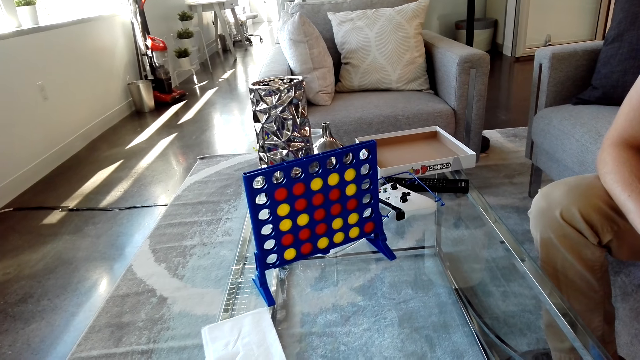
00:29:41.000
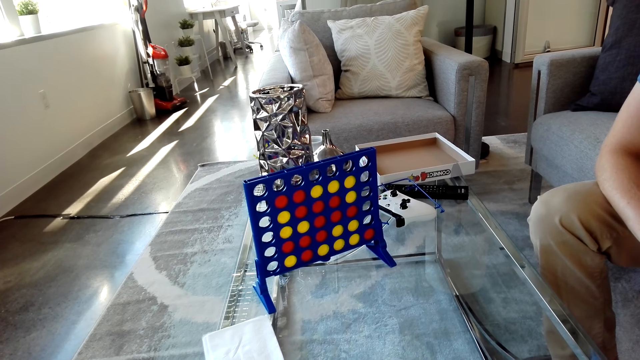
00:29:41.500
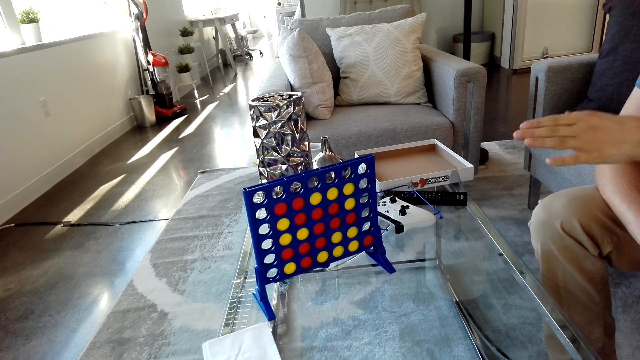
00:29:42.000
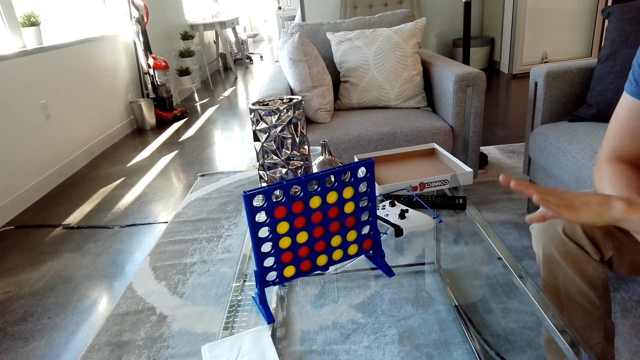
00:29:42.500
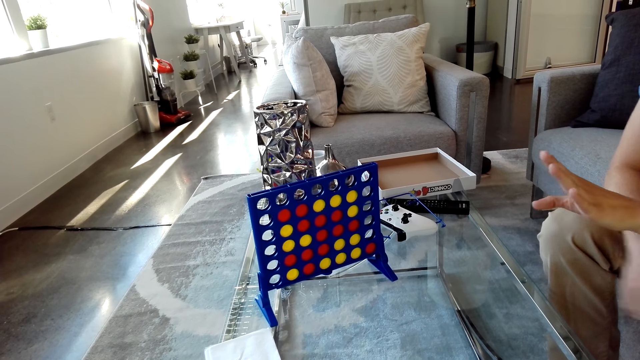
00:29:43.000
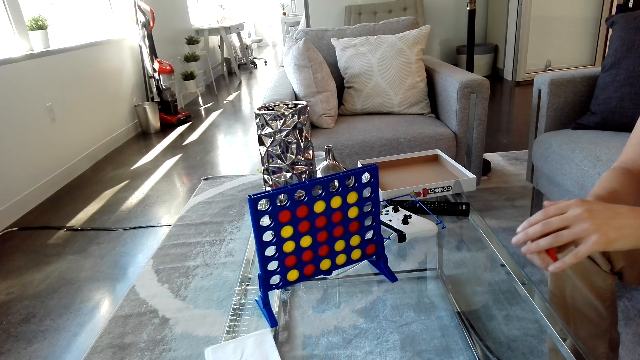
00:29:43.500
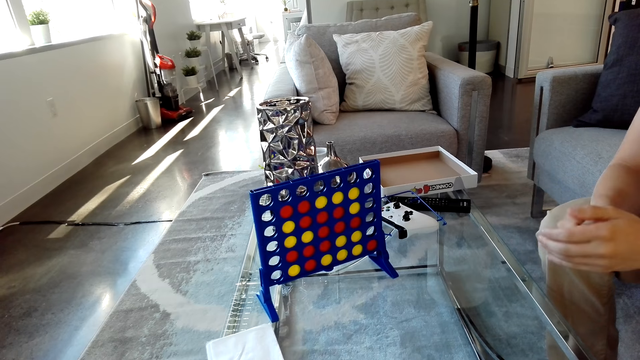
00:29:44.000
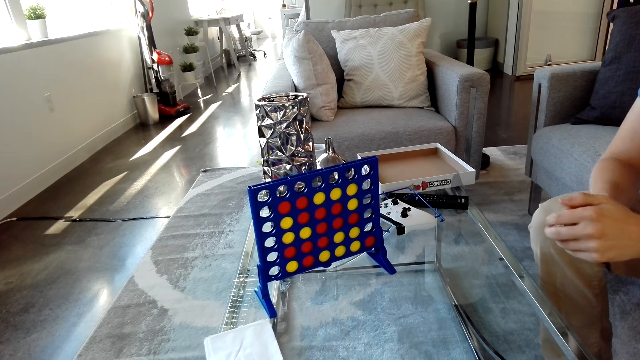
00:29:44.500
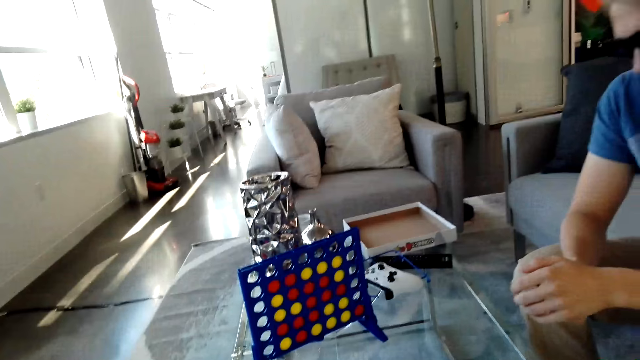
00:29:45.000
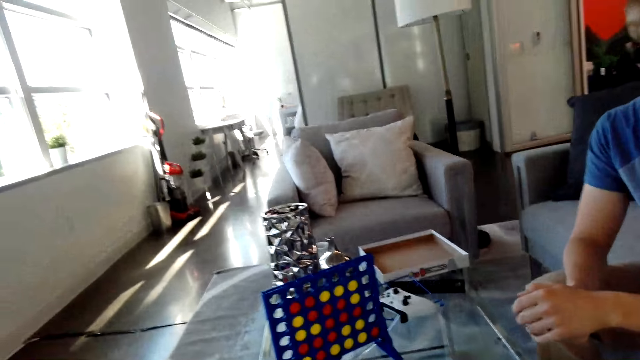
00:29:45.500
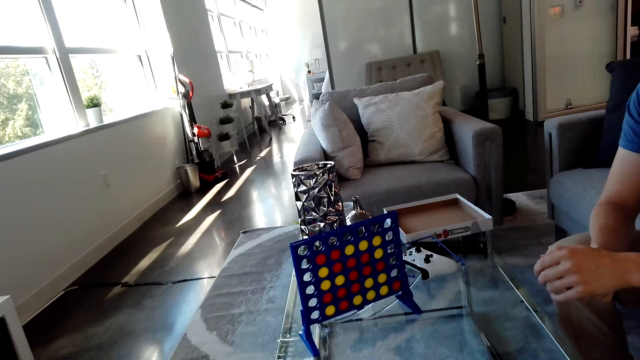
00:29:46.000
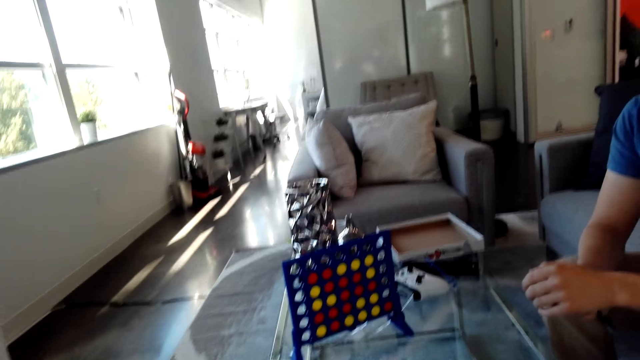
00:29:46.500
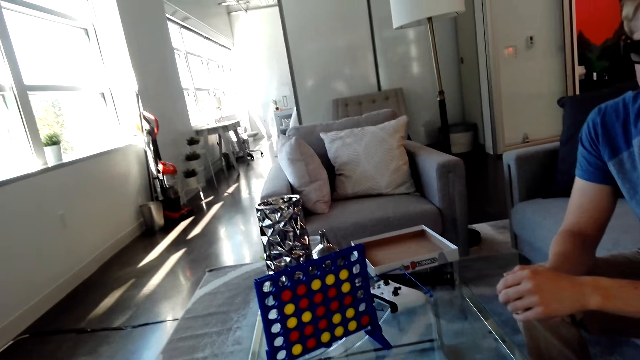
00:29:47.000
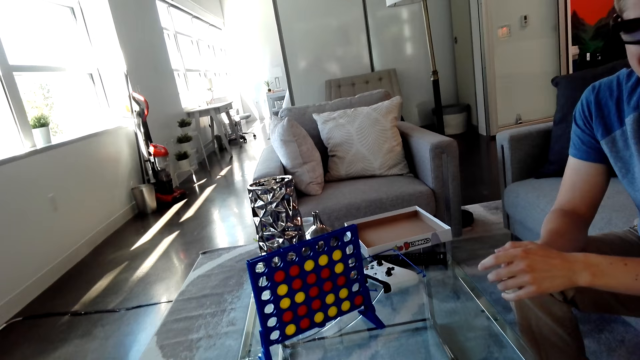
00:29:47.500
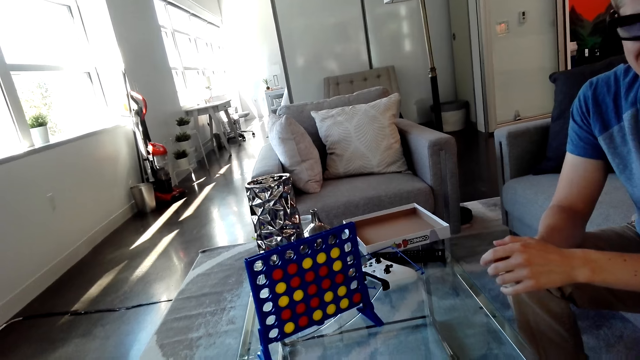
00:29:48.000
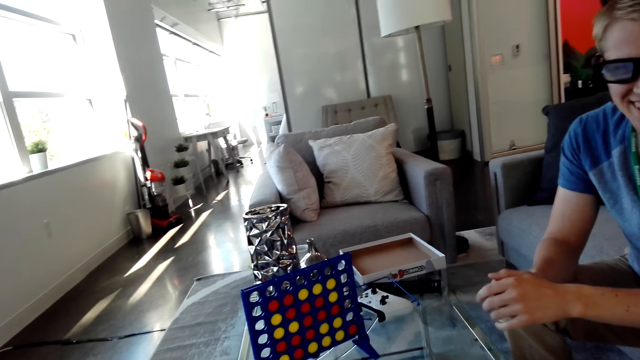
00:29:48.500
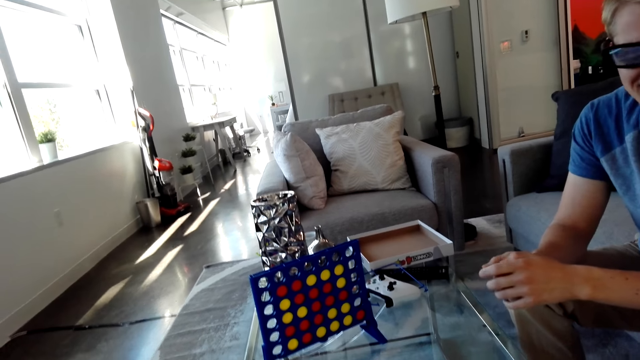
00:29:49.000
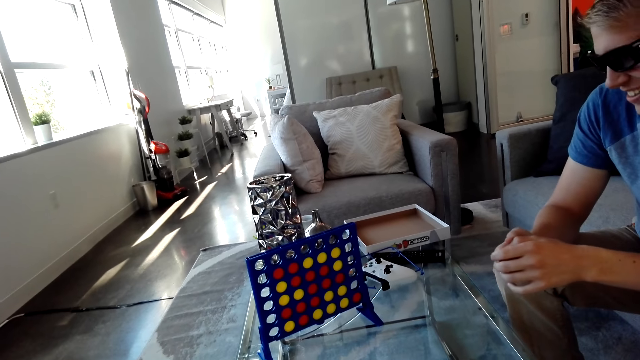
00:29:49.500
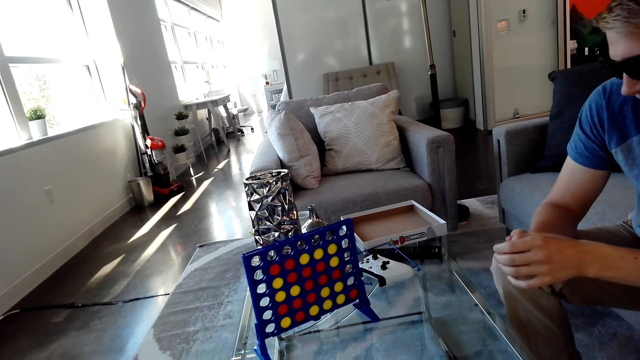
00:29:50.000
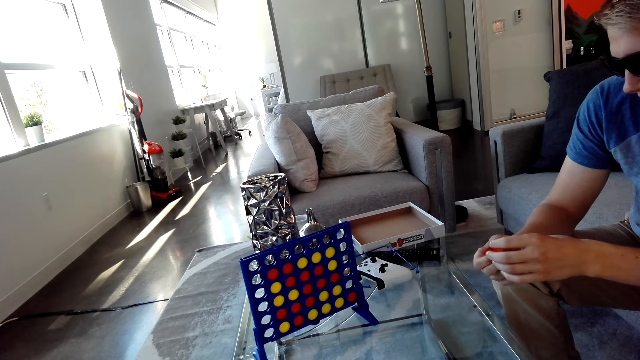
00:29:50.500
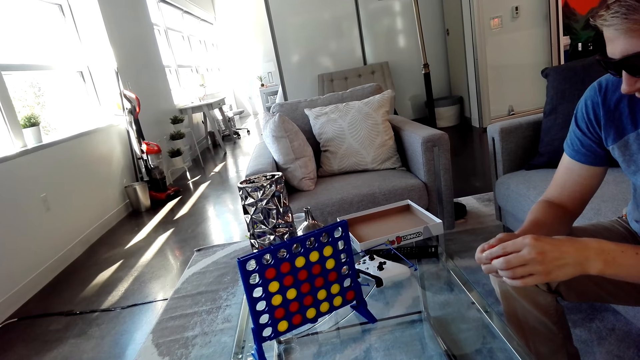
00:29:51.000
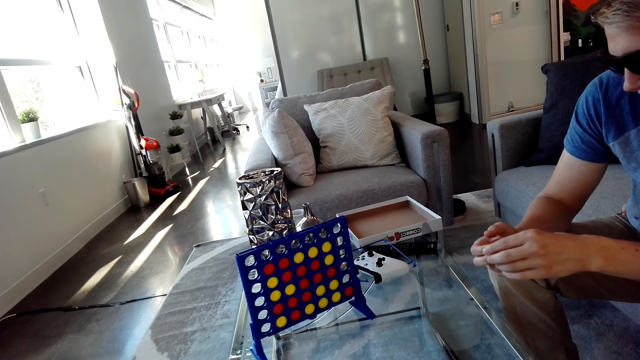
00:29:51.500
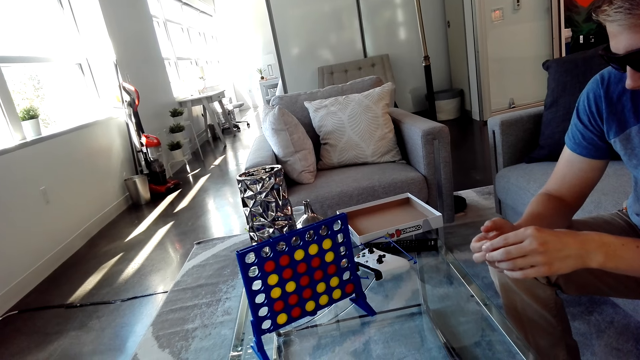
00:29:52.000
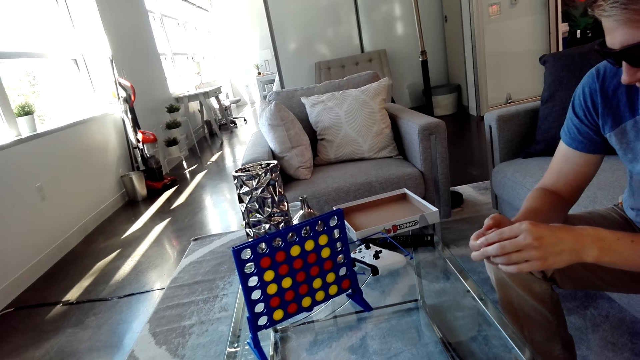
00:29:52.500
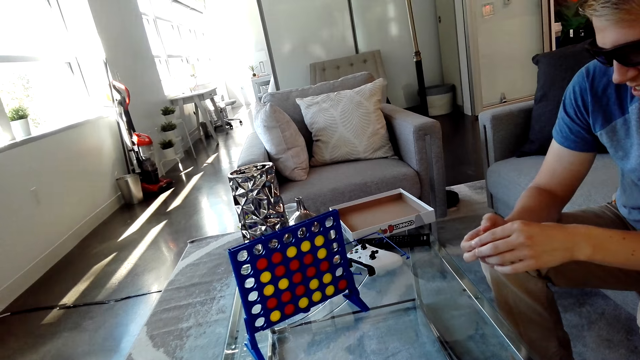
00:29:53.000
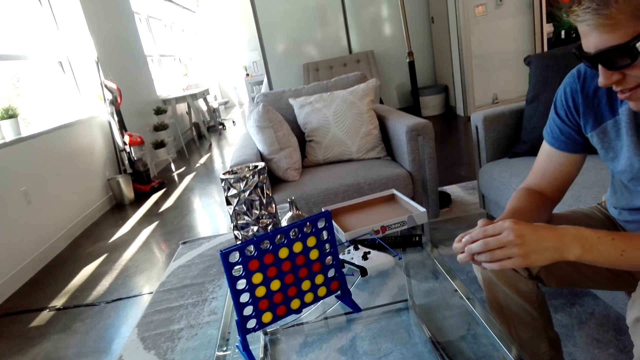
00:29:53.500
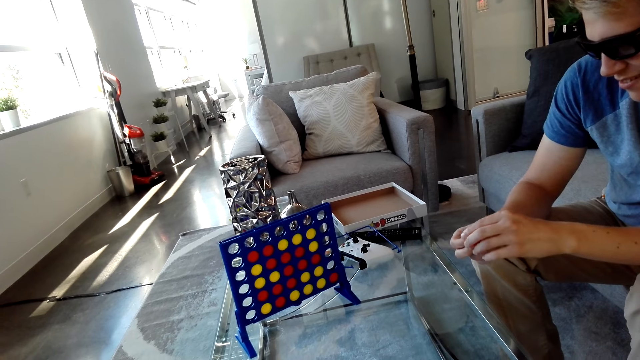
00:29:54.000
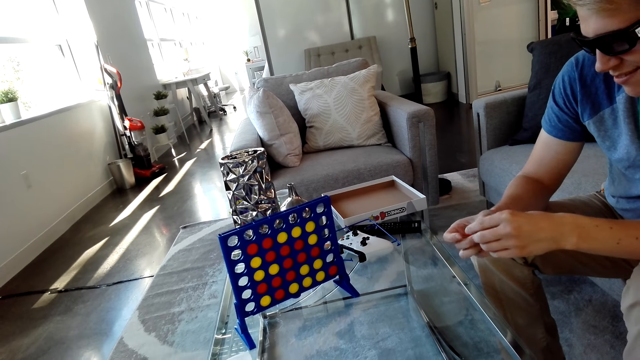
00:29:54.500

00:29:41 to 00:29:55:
A man gestures with his hand. The man talks. The camera wearer talks.

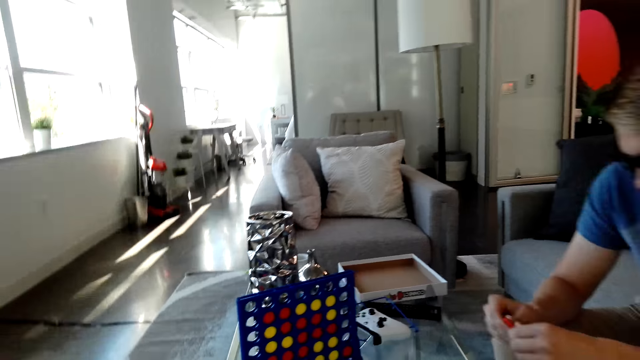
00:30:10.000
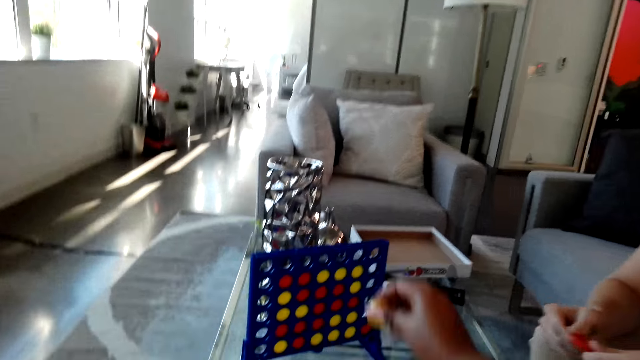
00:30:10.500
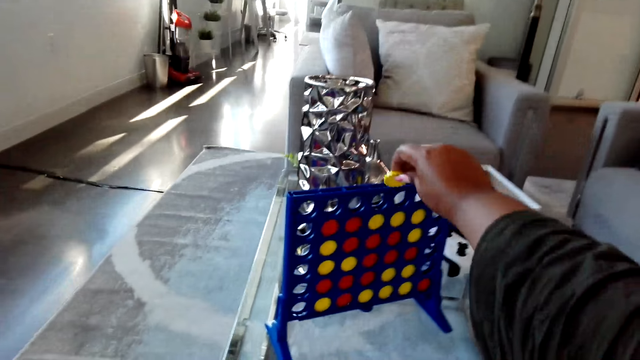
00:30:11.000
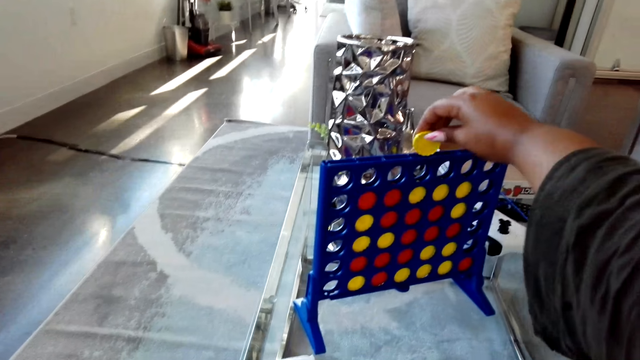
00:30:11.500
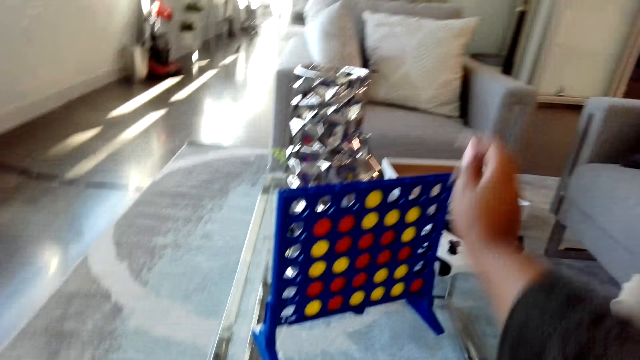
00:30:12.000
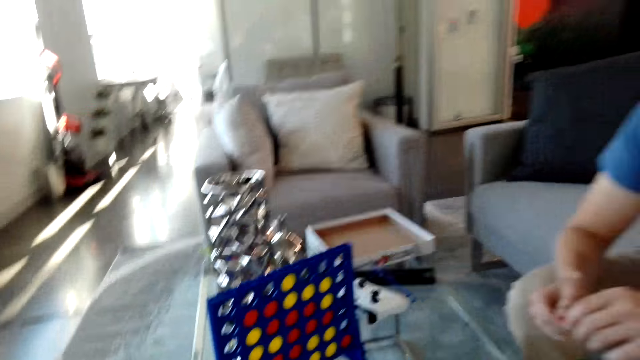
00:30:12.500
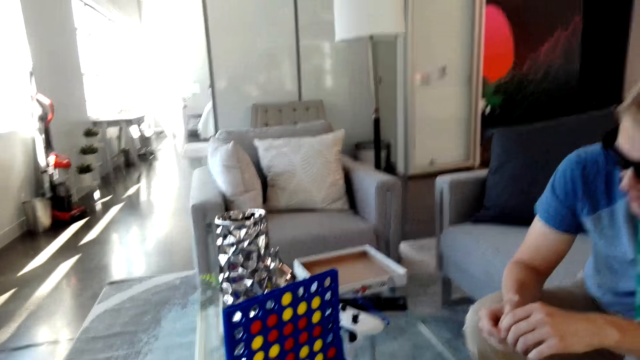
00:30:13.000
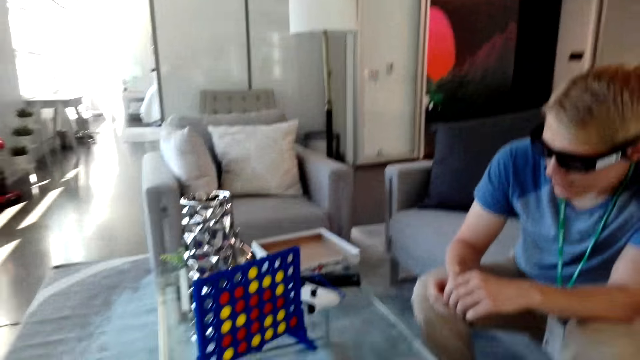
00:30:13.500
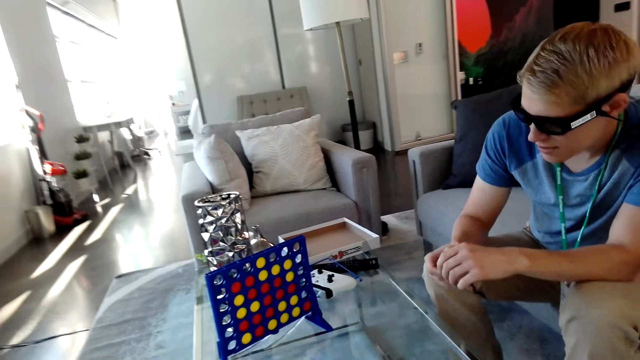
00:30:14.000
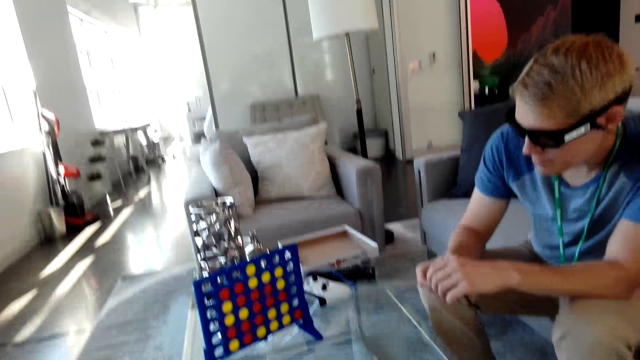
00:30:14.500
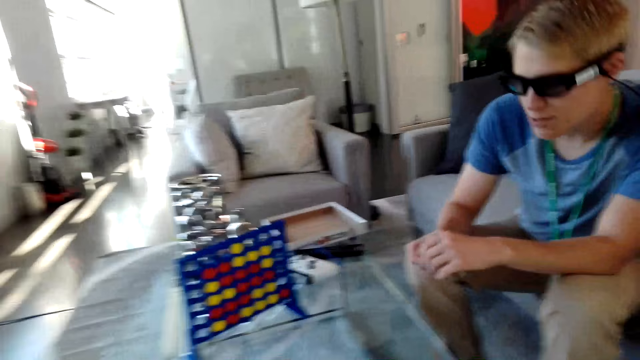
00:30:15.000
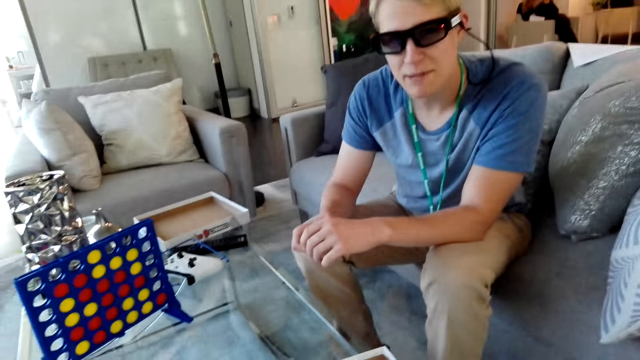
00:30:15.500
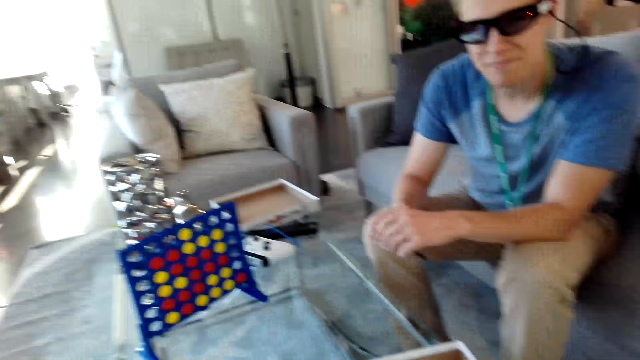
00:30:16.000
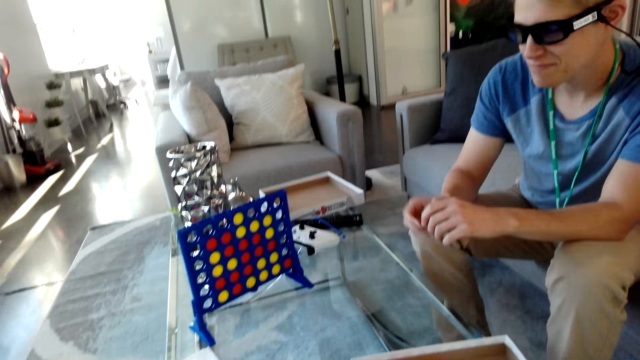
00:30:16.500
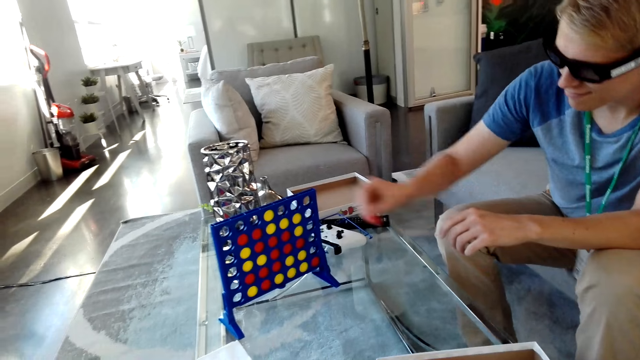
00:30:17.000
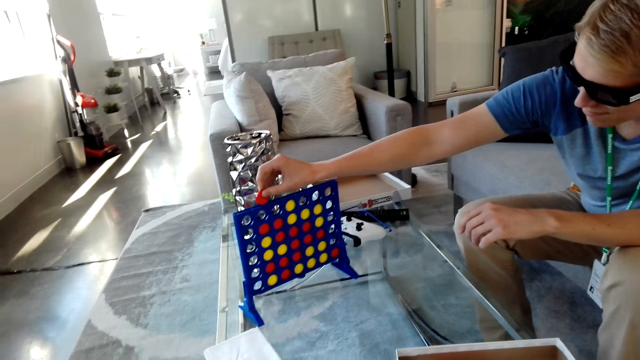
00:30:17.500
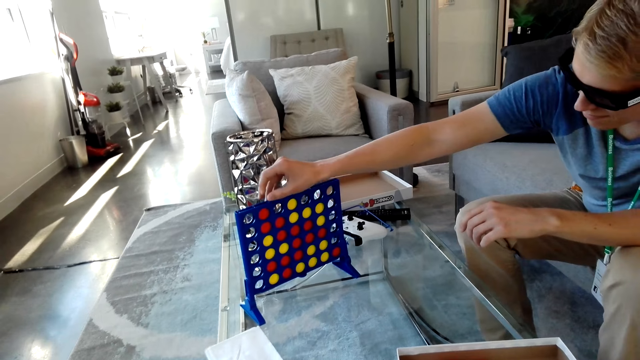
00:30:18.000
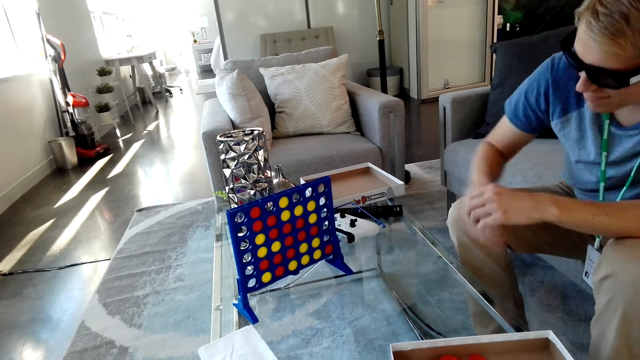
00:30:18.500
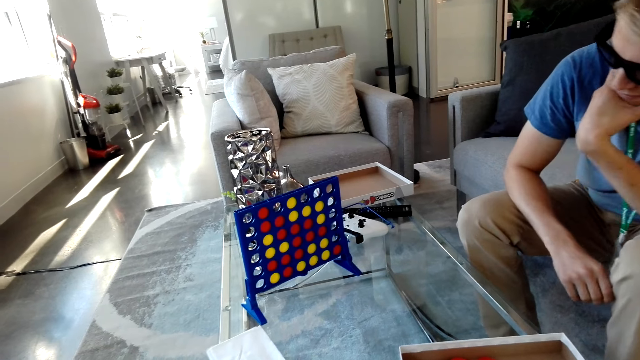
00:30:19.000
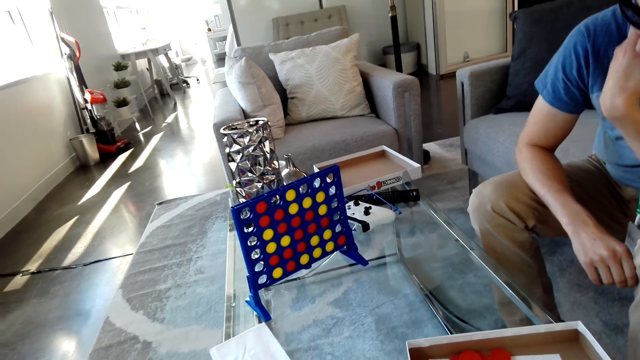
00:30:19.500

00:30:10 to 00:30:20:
The camera wearer drops the disc. They play connect four game with a man. The man talks. The man drops the disc in the suspended grid, plays connect four game with the camera wearer and moves his hand.
